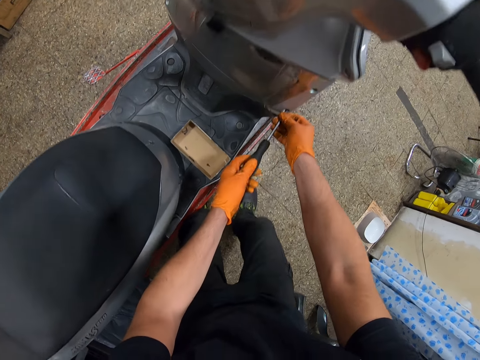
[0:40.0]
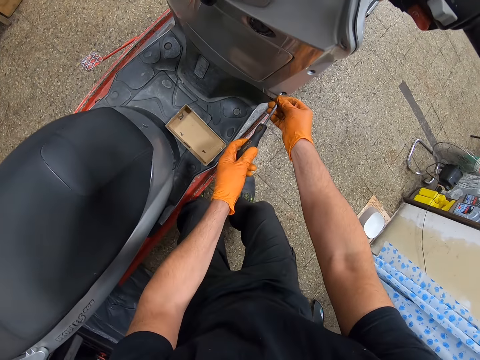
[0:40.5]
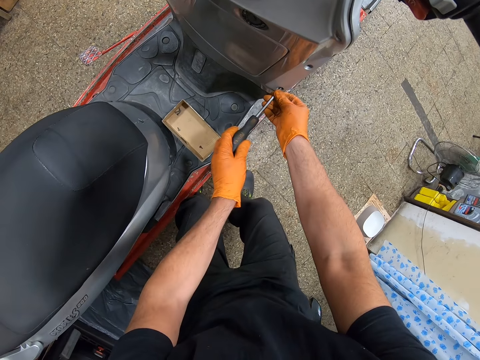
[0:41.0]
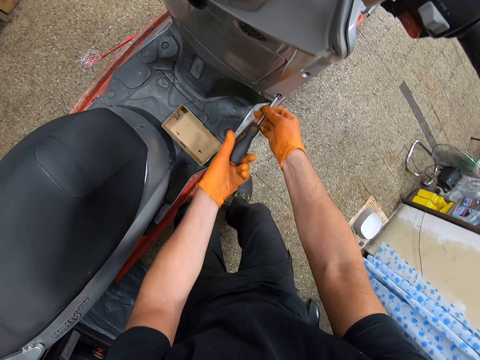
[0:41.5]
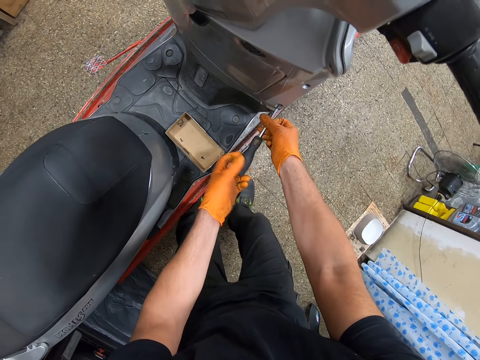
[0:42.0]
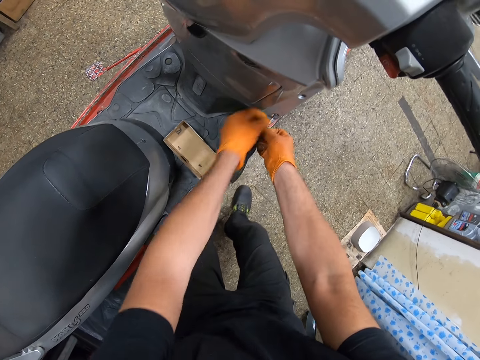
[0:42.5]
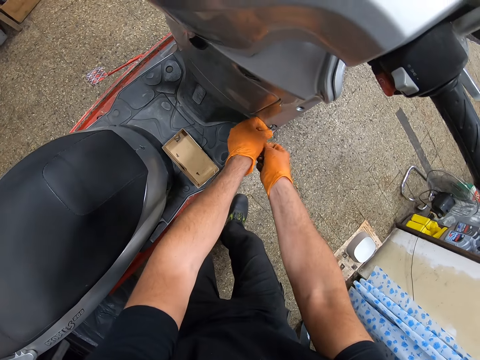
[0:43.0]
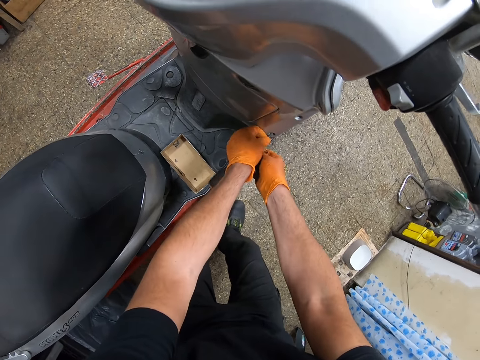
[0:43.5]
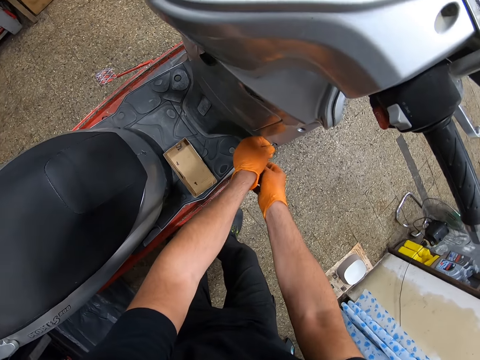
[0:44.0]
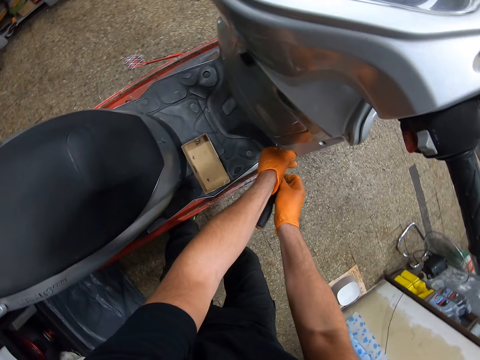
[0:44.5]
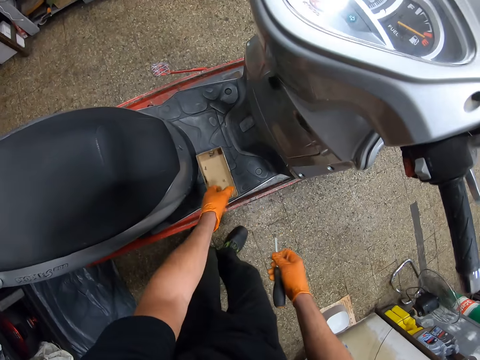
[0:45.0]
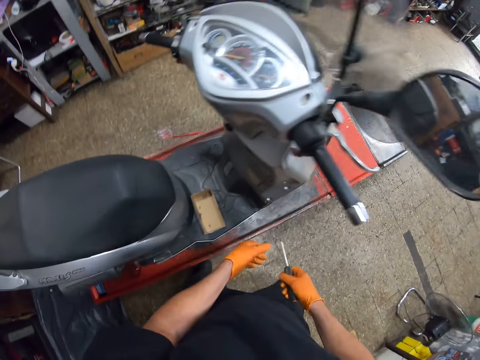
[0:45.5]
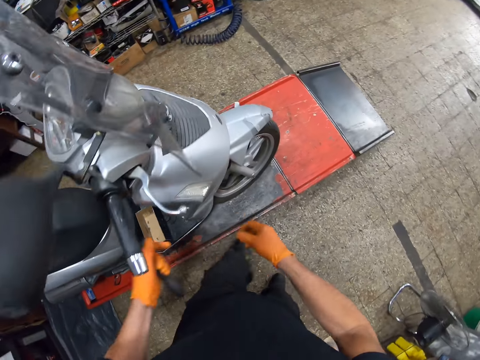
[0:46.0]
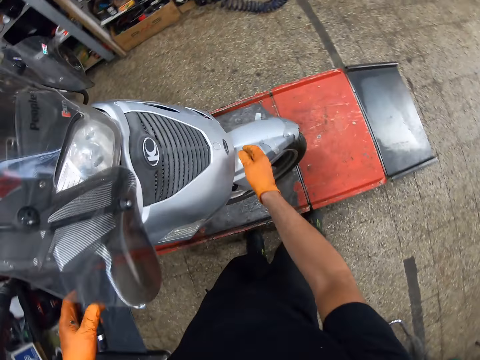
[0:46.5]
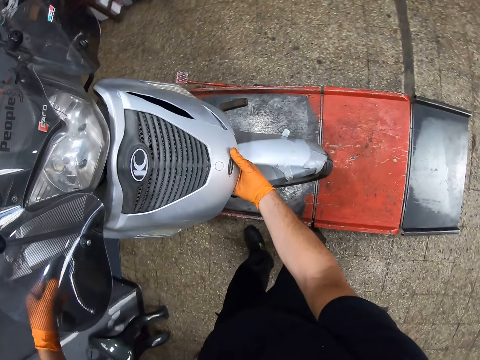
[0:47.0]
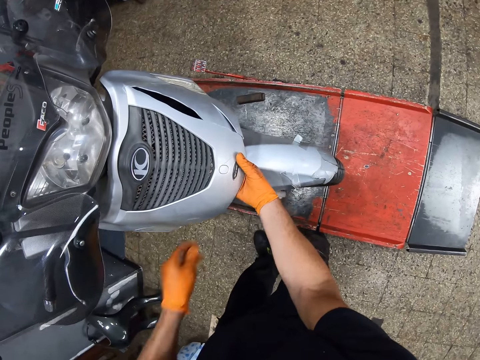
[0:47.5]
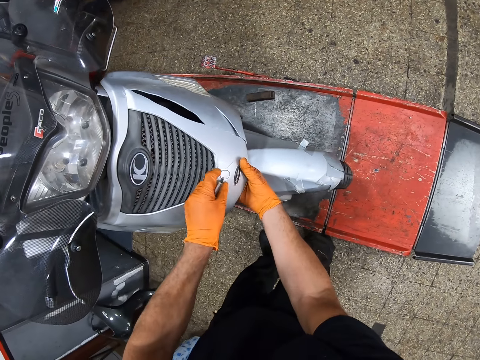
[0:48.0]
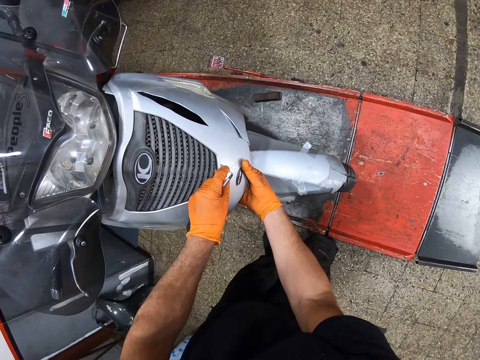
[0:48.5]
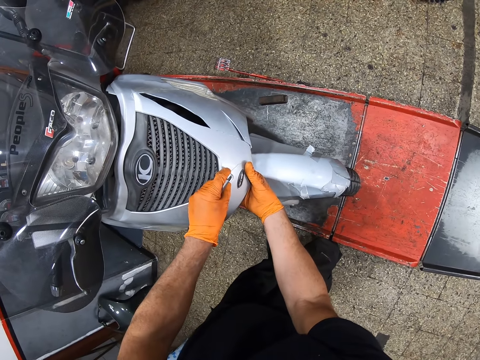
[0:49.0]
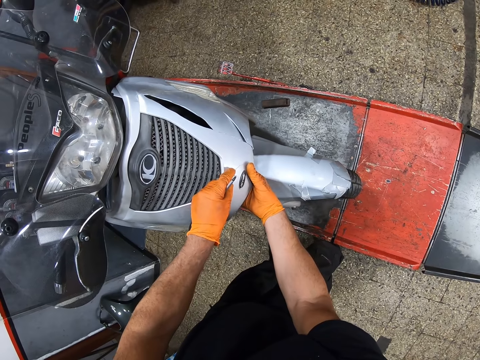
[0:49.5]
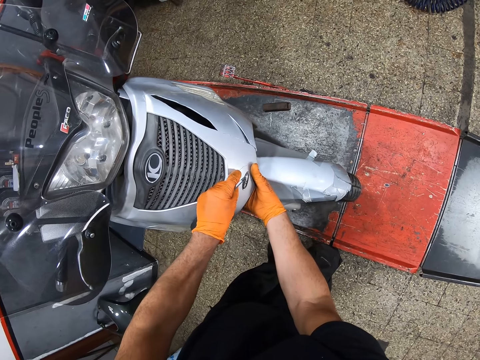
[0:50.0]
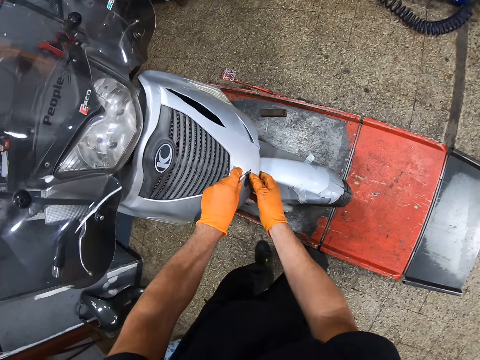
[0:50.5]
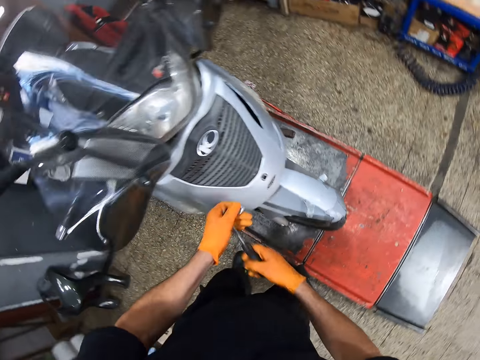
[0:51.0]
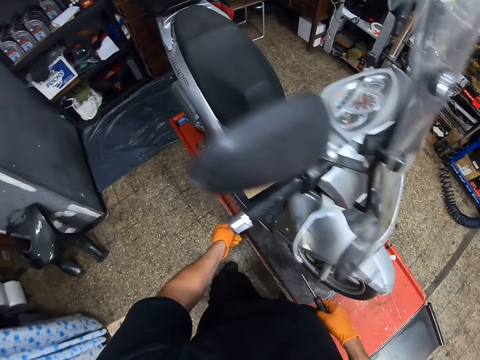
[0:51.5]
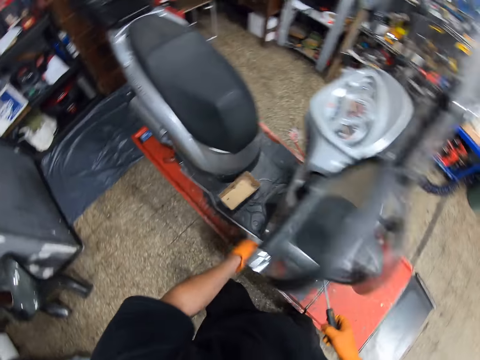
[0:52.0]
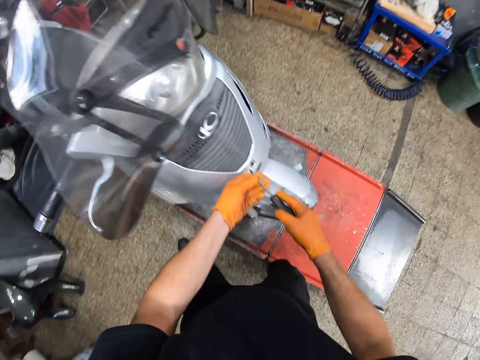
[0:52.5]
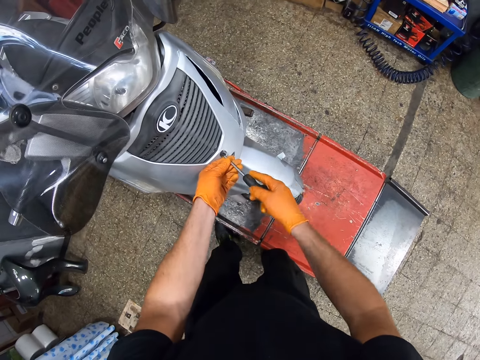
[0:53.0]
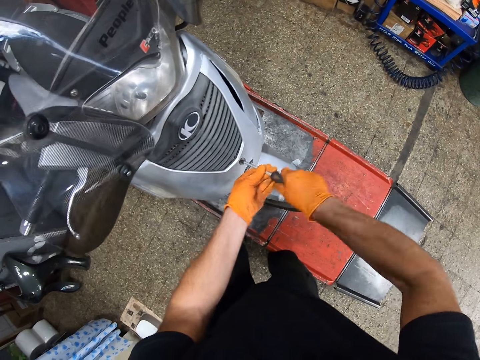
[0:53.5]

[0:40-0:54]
The camera wearer drives out a screw from the scooter using a screwdriver. He removes the screwdriver and the screw from the scooter with his hands, holds the screwdriver with his right hand, and drops the screw in the carton box with his left hand. He walks towards the scooter's front panel. He holds the handle bar of the scooter with his left hand and holds the front of the scooter with his right hand. He pulls the scooter's front panel with the right hand. He removes a screw cover with the left hand. He drops the screw cover into the carton box. He sets the screwdriver on the scooter's front panel. He unscrews a screw on the scooter.

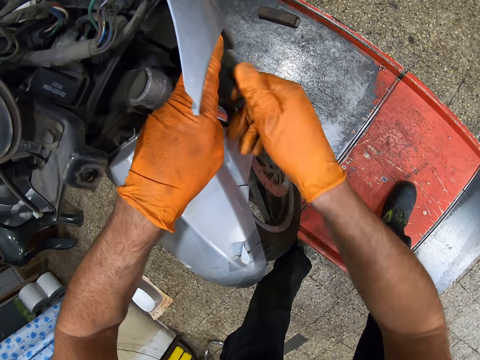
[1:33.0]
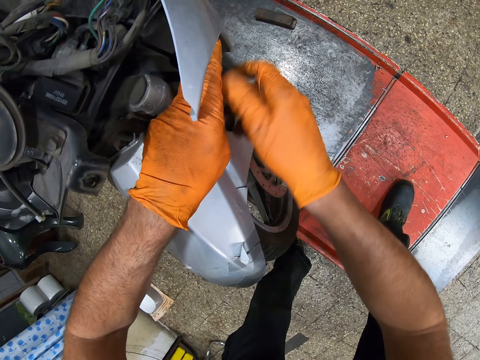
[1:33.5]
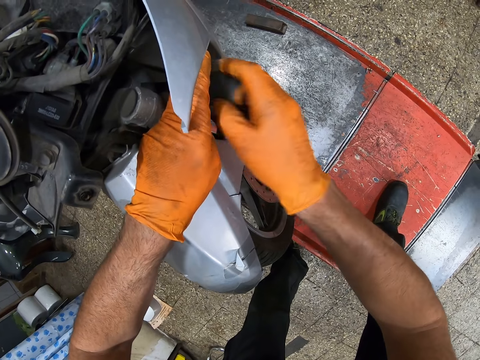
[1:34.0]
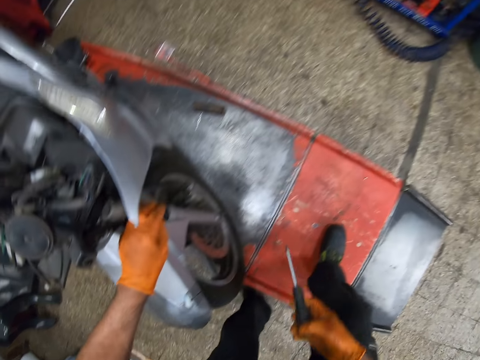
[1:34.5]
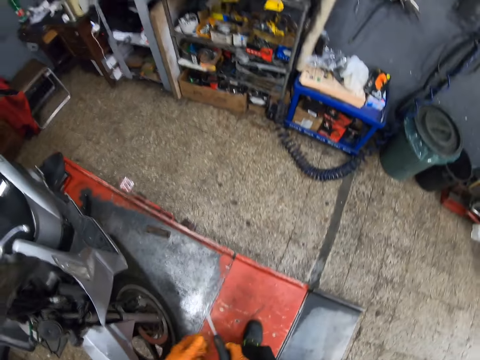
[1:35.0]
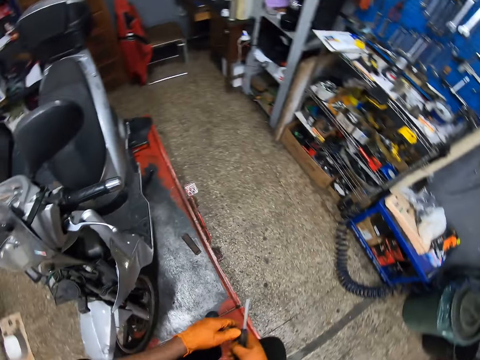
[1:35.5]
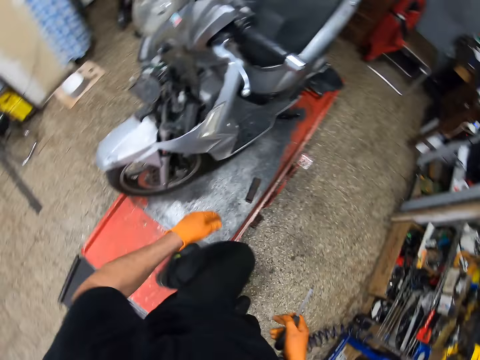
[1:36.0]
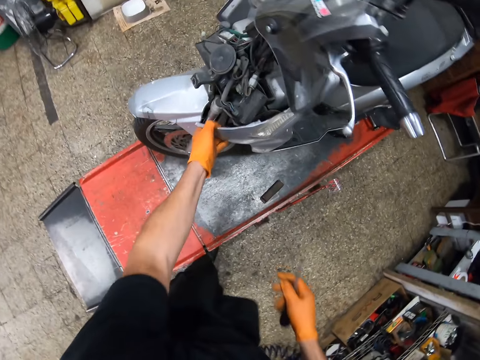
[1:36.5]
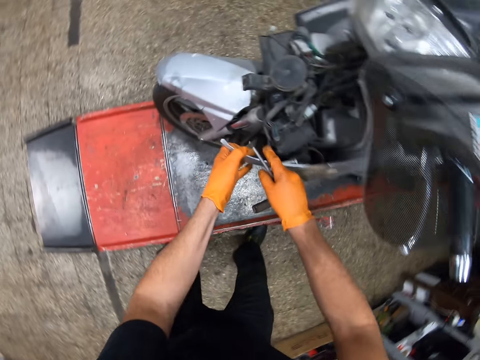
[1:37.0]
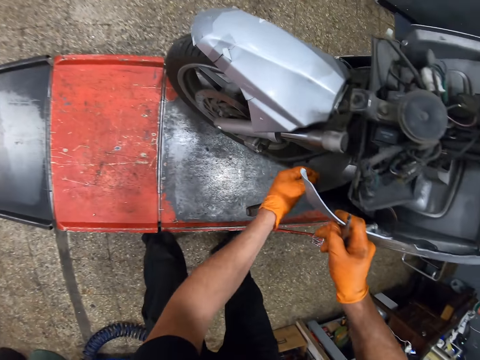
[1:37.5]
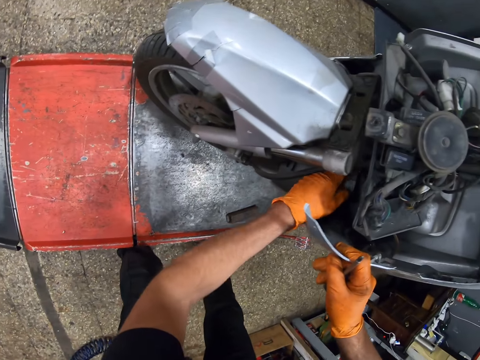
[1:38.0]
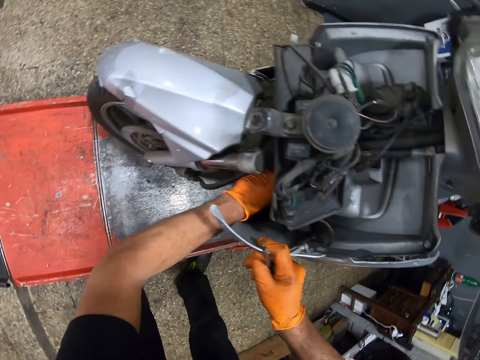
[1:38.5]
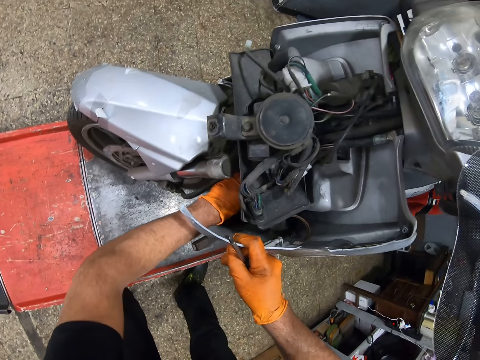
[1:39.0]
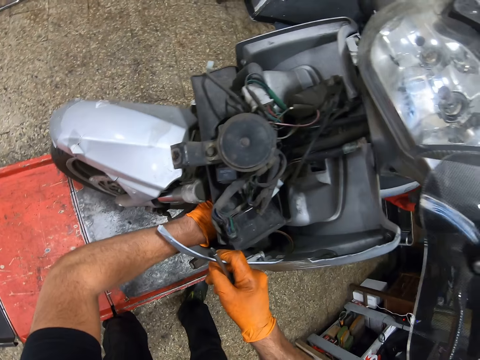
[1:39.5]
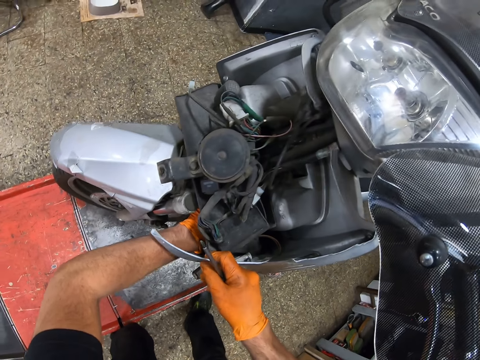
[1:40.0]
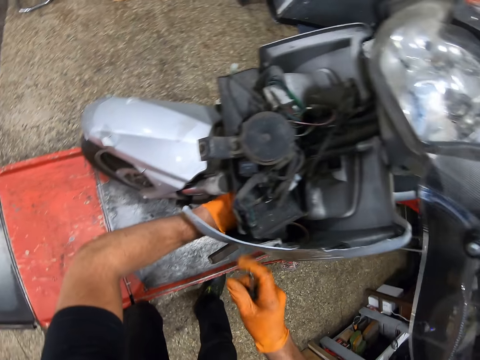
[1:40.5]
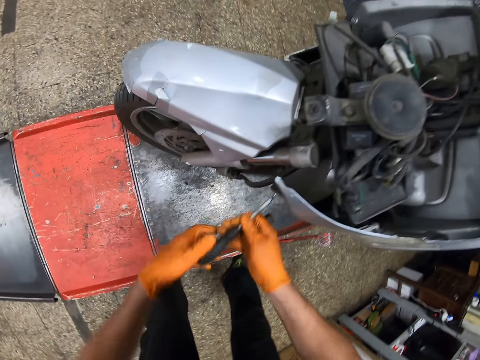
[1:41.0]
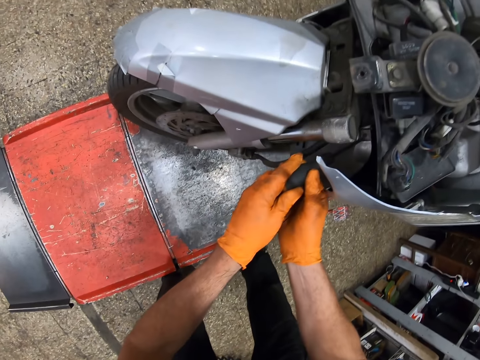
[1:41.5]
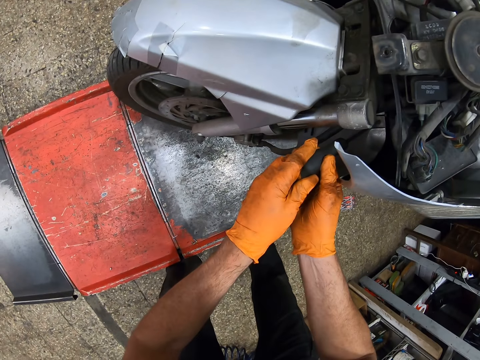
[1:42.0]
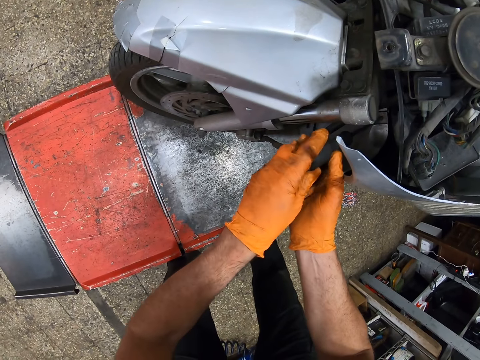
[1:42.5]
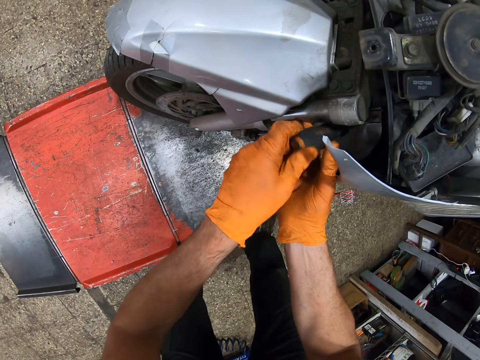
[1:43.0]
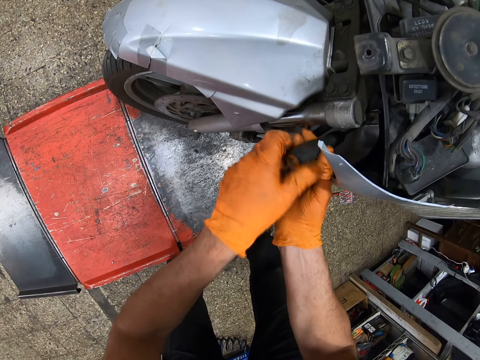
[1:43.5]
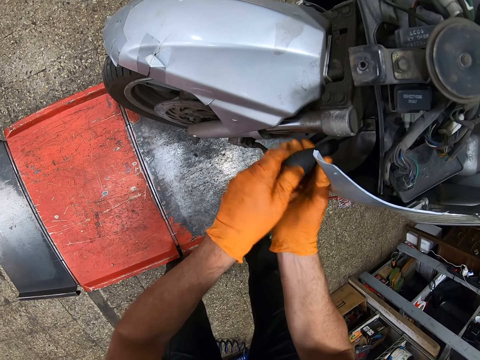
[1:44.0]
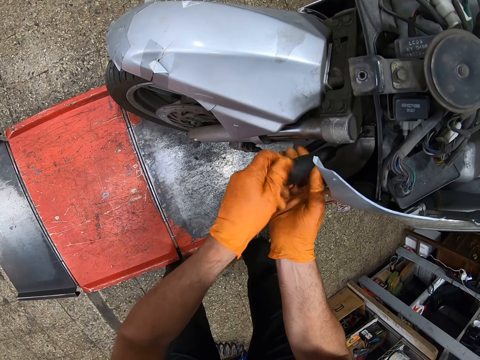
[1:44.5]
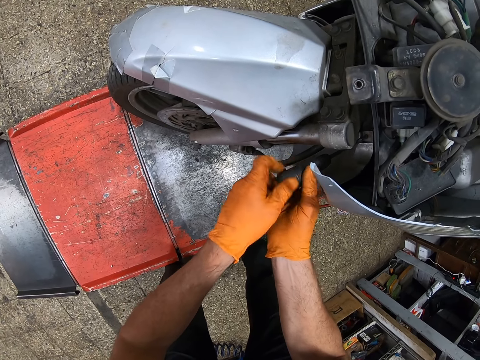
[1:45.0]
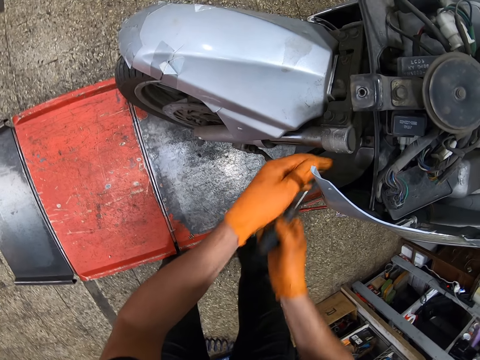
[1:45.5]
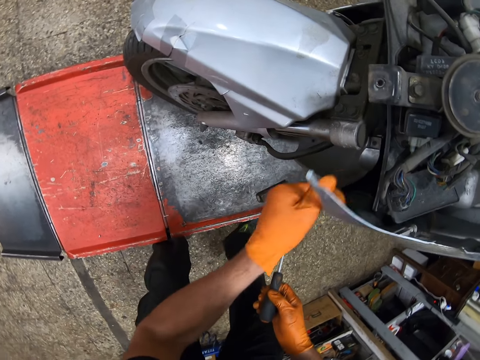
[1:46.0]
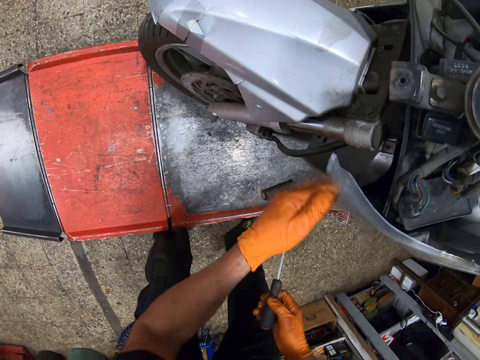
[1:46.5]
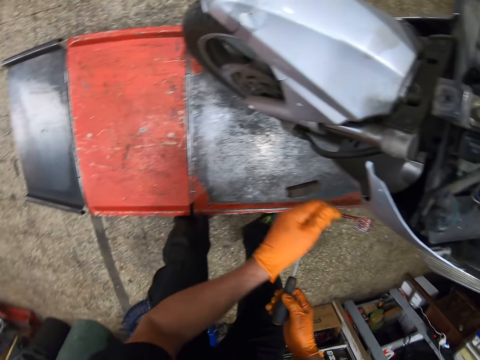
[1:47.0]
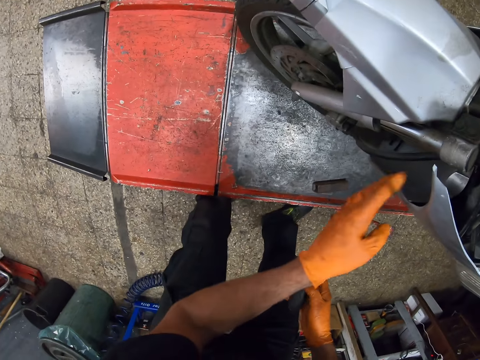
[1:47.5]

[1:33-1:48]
The camera wearer stops to screw. He walks nearer to the front protection plate. He pulls the front protection plate with the left hand. He holds the front protection plate with the right hand. He puts his left hand in the engine of the scooter. He pushes the left hand towards the screw on the front protection plate. He pulls the screw with the left hand. He removes his left hand from the engine of the scooter. He sets the screwdriver on the scooter's front protecting plate with his hands. He drives out a screw from the front protection plate using the screwdriver with his right hand. He pulls a plastic with his left hand. He shakes the front protection plate using the left hand.
